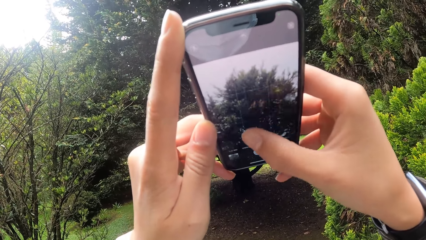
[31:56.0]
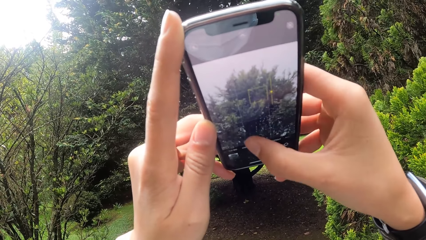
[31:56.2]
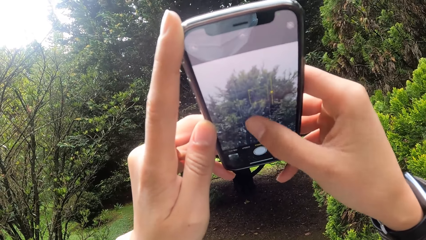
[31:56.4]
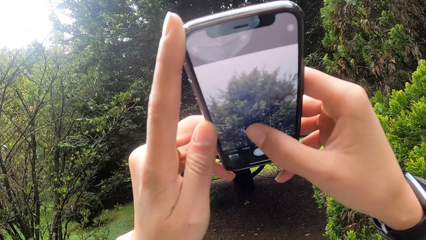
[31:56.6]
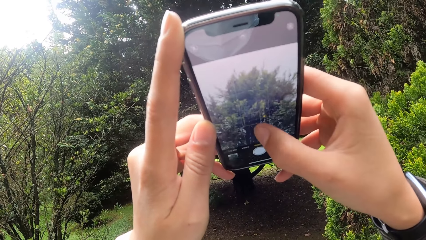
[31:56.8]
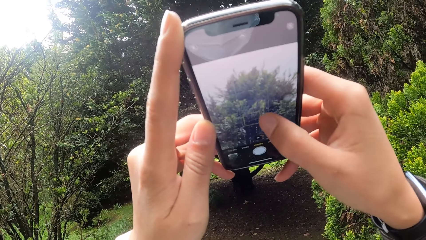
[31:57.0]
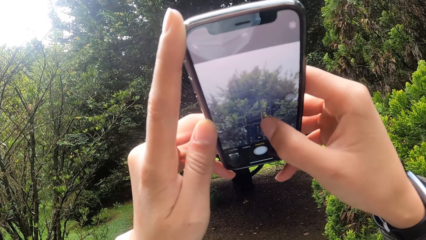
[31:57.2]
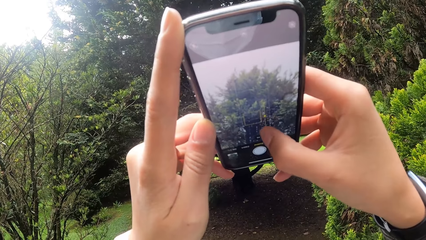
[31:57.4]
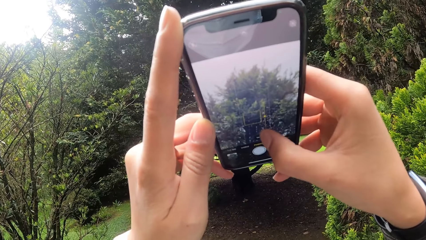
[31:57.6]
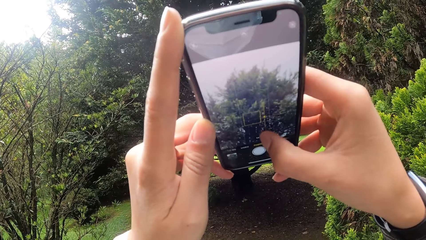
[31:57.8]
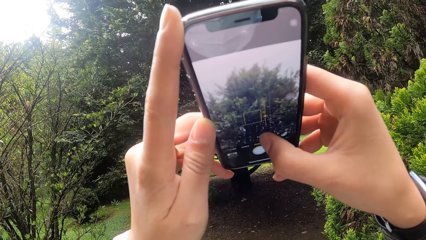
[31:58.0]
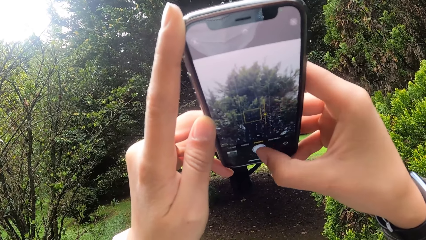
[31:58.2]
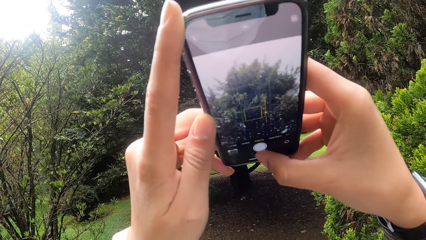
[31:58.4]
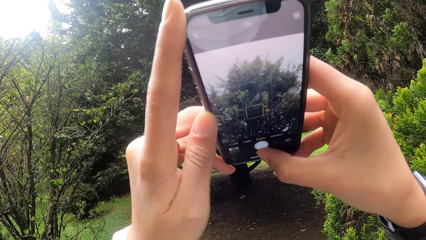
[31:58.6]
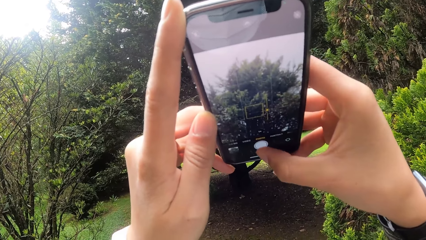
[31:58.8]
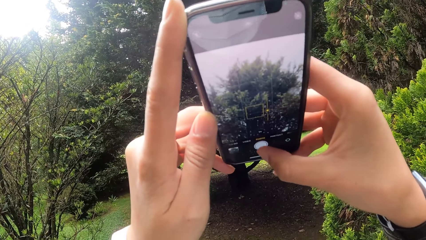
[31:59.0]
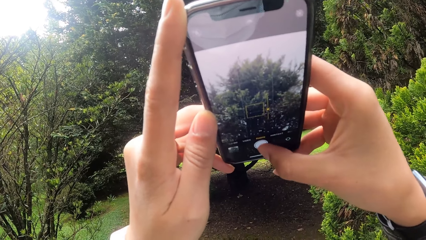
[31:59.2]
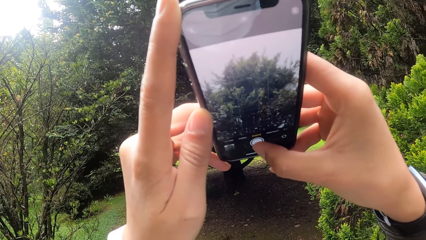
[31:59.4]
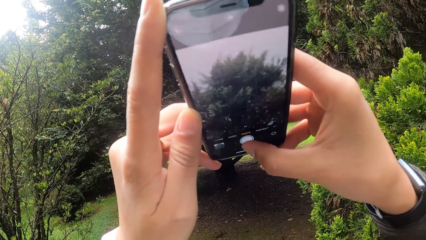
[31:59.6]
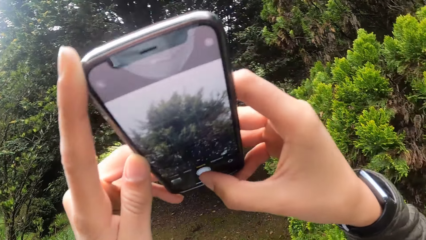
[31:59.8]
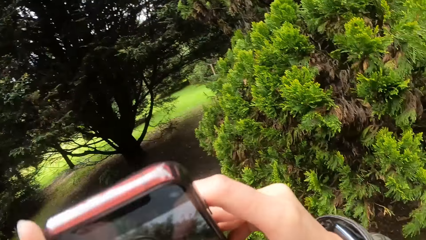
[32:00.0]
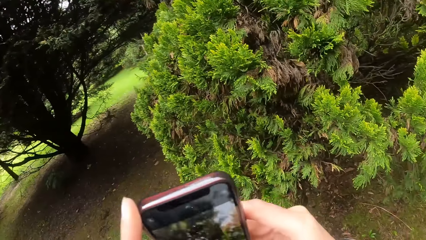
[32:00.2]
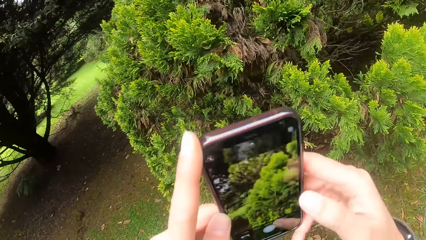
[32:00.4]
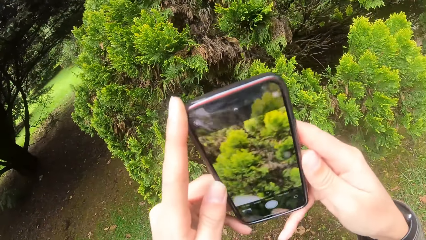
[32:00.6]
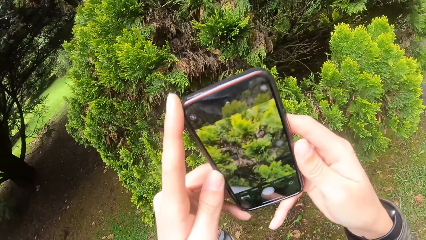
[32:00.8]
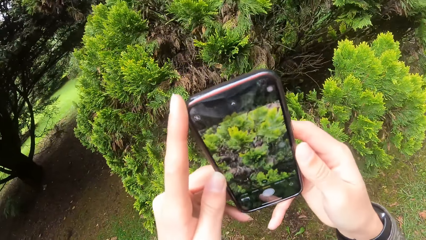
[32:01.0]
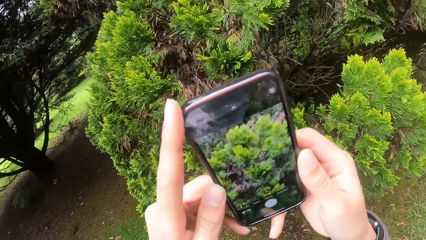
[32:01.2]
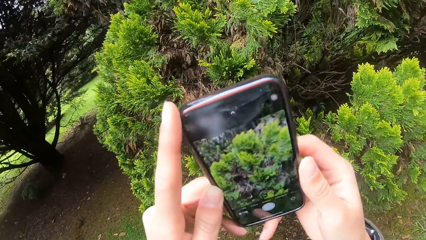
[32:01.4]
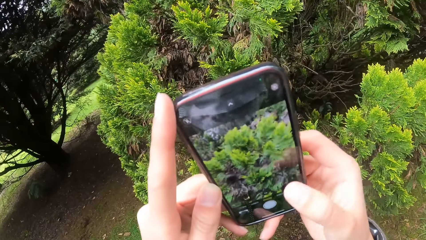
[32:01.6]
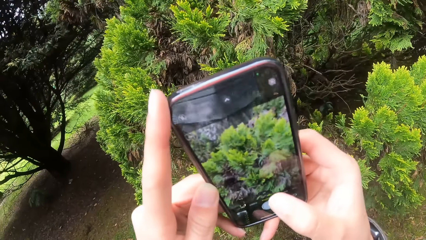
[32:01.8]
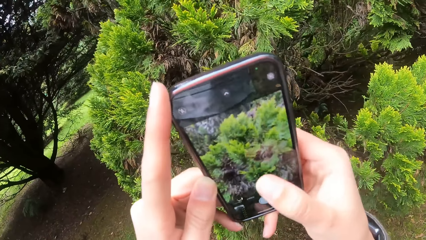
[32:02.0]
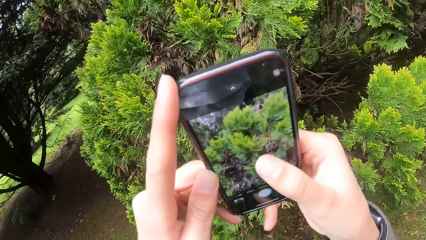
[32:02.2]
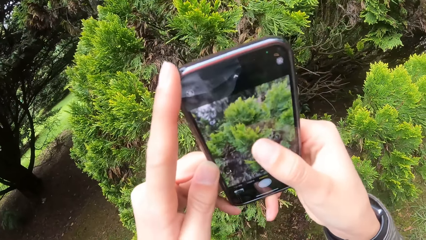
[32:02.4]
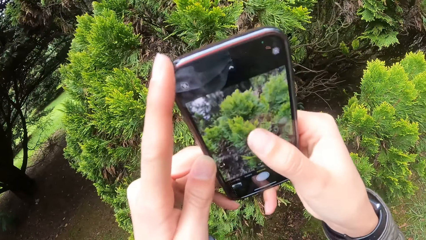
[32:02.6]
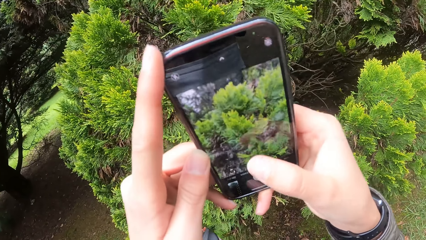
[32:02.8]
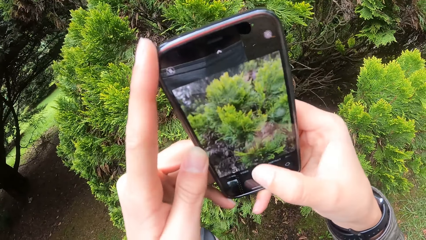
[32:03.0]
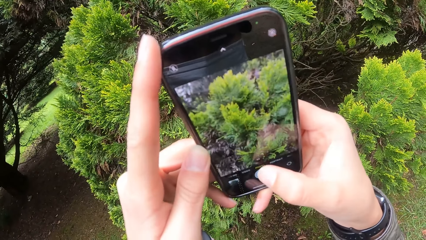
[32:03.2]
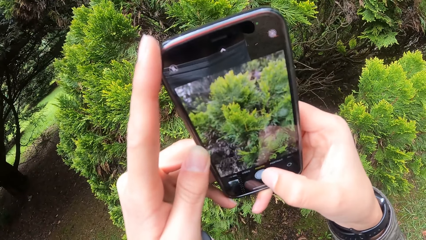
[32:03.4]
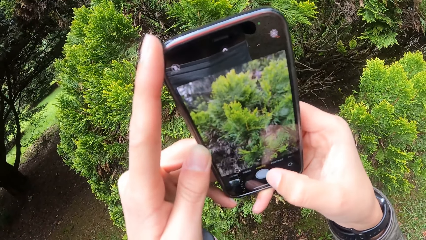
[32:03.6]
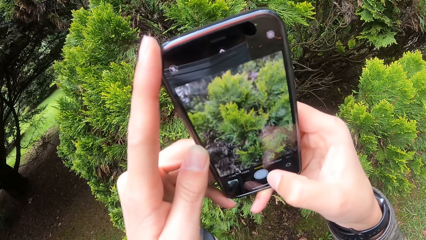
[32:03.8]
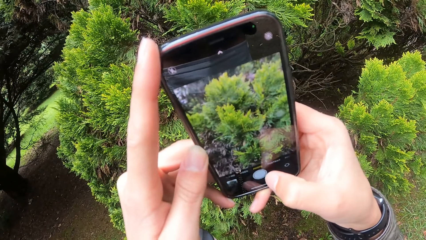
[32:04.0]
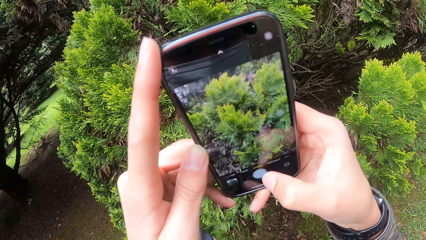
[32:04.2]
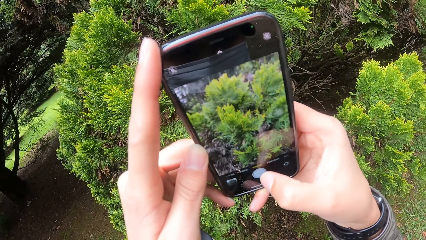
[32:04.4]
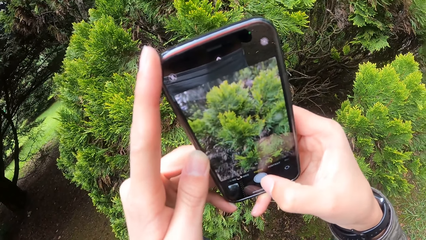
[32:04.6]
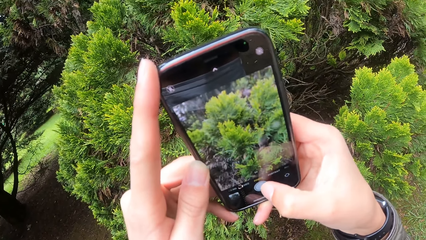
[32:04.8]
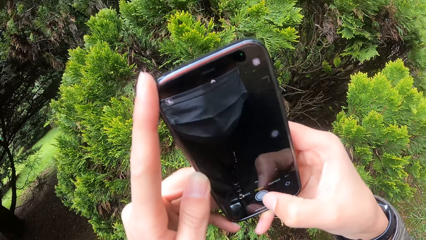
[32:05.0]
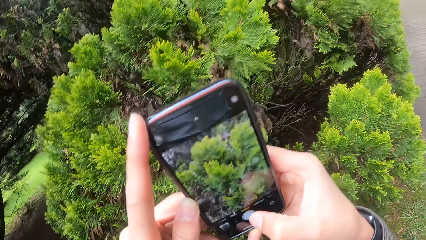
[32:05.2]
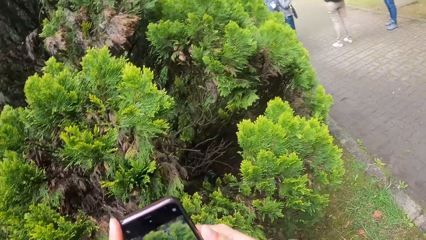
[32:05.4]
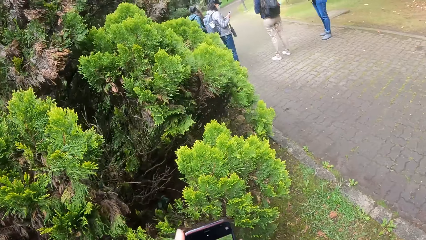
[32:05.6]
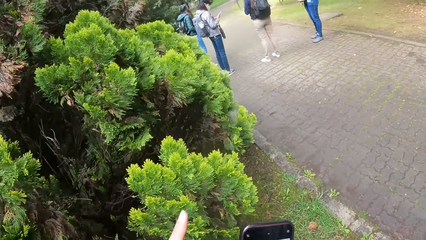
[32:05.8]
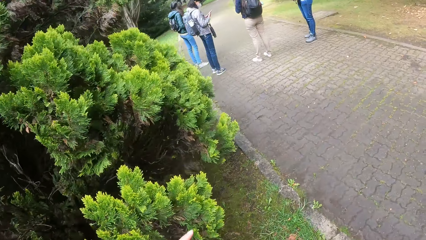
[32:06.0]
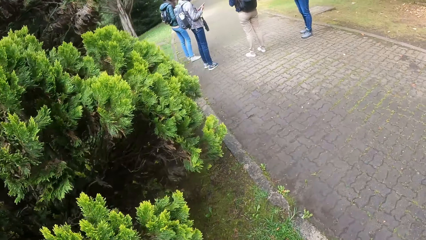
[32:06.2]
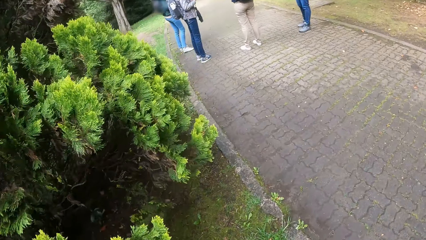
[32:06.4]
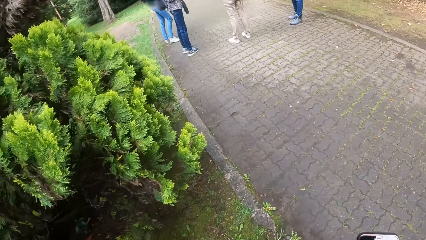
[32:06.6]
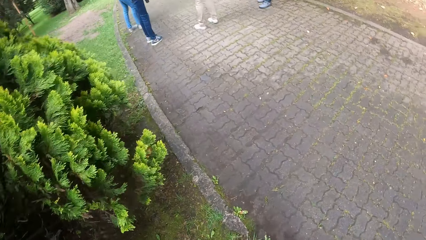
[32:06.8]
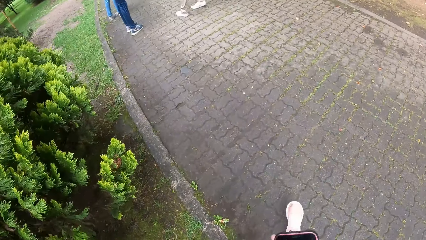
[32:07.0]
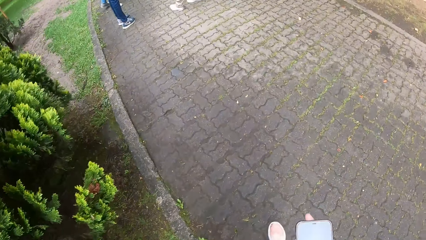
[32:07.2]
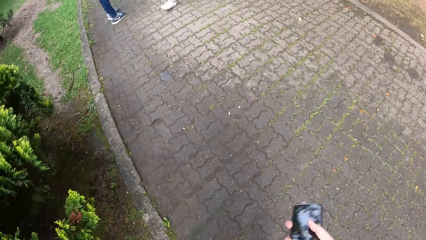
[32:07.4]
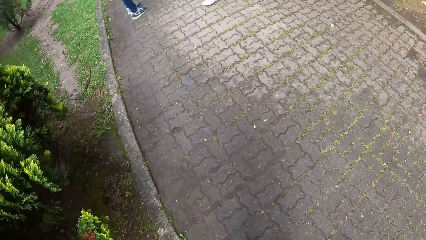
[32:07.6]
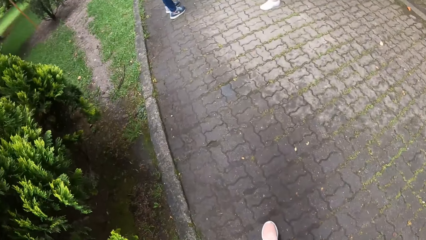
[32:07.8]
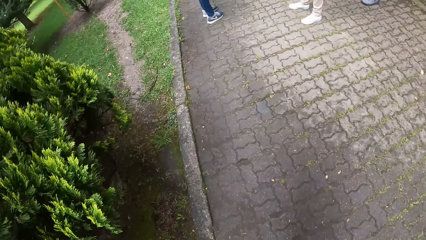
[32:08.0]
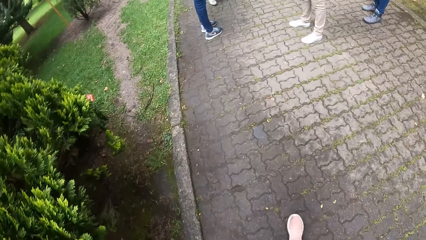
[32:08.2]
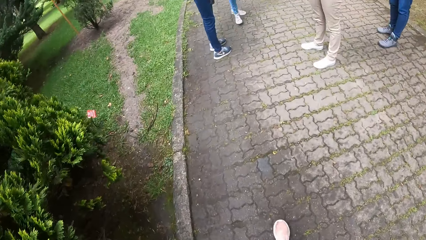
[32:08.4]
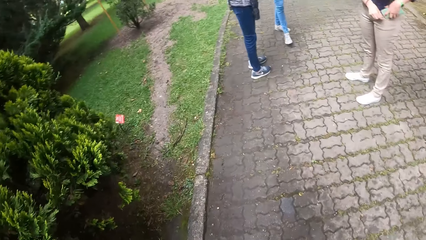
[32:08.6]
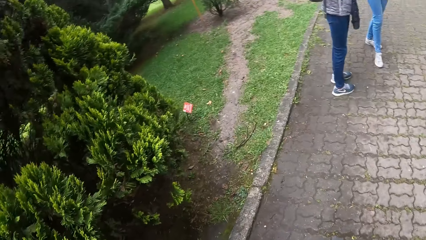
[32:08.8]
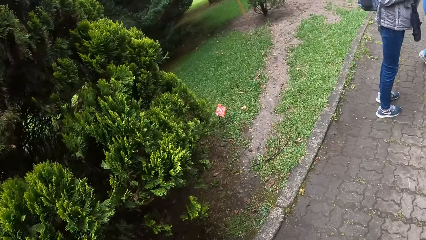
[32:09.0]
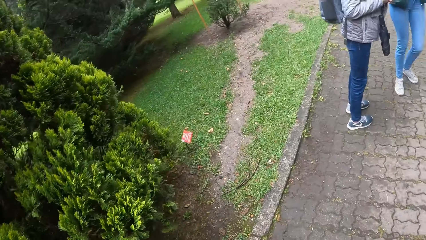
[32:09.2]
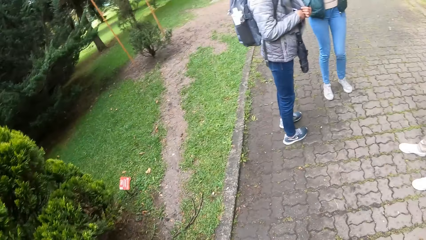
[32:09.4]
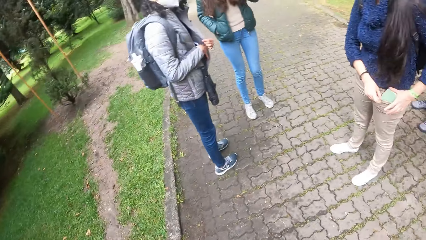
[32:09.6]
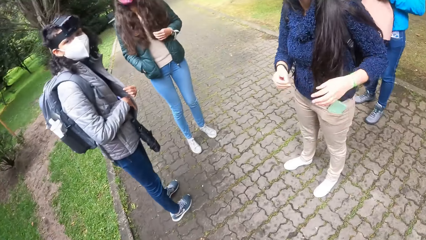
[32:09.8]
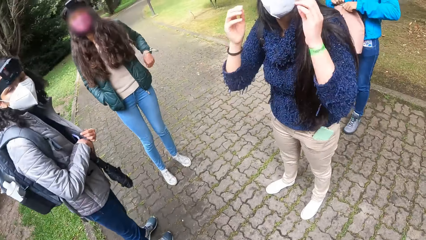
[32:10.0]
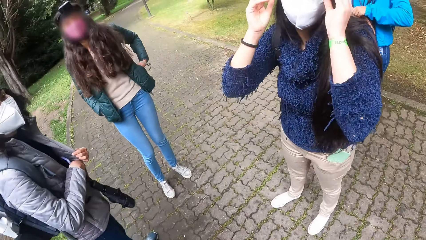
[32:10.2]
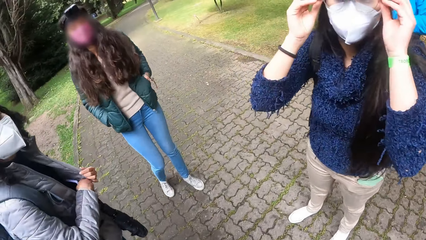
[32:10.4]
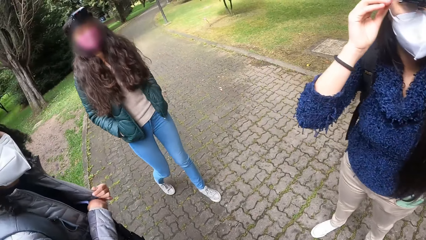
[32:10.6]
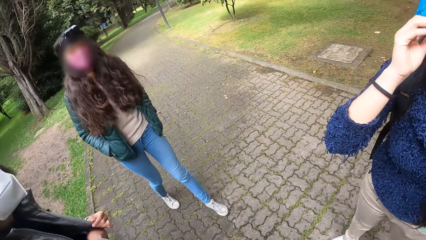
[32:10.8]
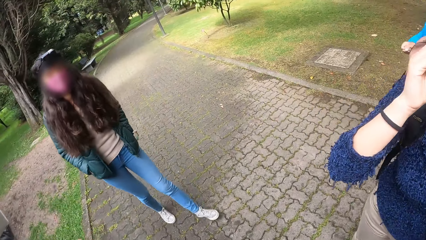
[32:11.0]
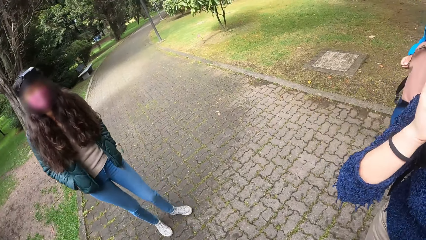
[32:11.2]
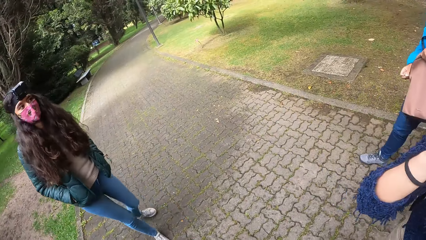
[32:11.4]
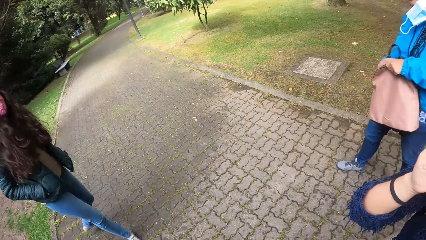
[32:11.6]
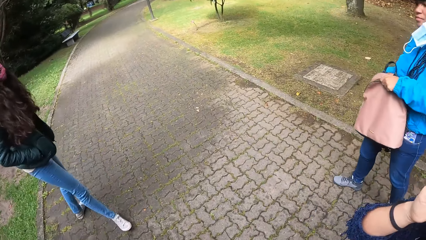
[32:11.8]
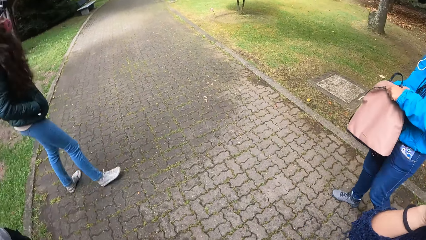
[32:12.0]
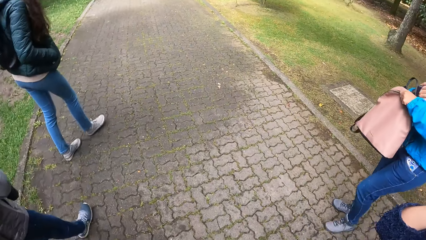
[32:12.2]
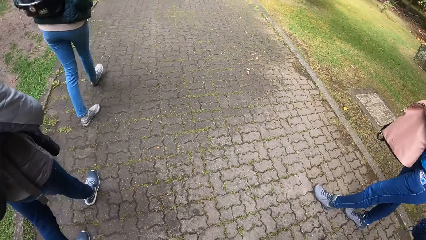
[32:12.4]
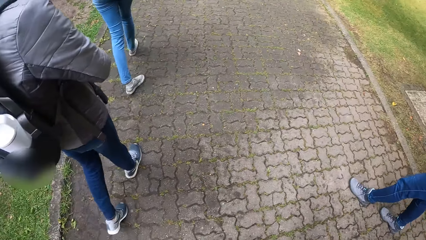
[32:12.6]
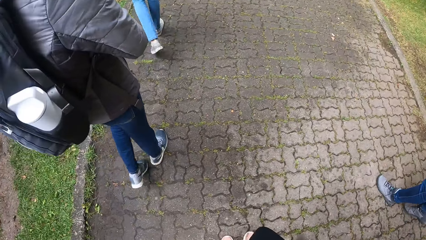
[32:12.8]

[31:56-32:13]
The camera wearer takes a picture of the vegetation with the phone in her hands. She holds the phone with both hands. She operates the phone in her hands with her right hand. She takes a picture of the plant with the phone in her hands. She holds the phone in her left hand. She passes the phone from her left hand to her right hand. She holds the phone in her right hand. She walks along the pavement. A woman holds a bag with her hands. Another woman converses with the camera wearer. The other woman removes a pair of eyeglasses from her eyes with both hands. The first woman zips the bag in her hands with her right hand.
